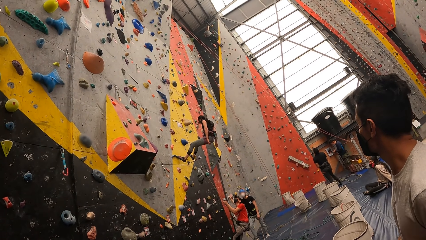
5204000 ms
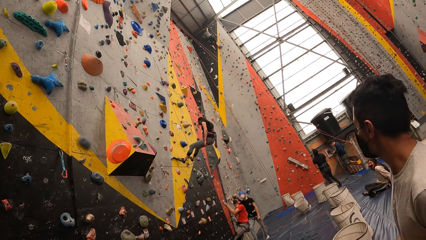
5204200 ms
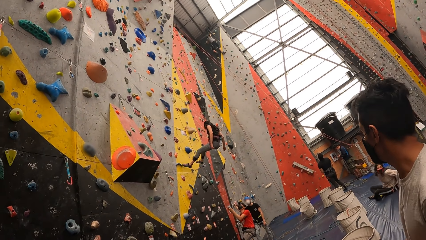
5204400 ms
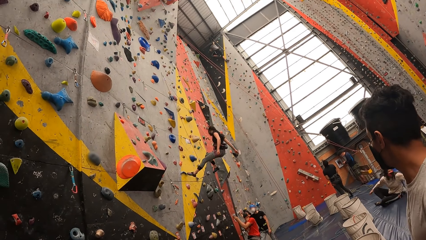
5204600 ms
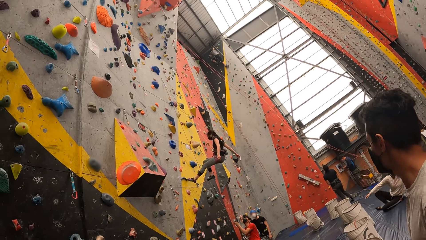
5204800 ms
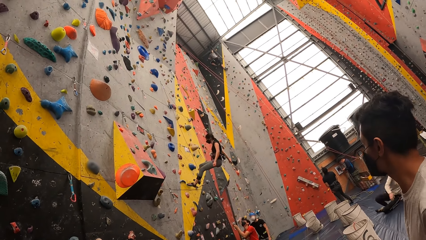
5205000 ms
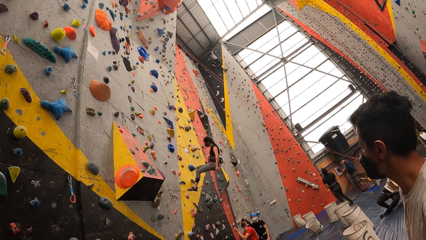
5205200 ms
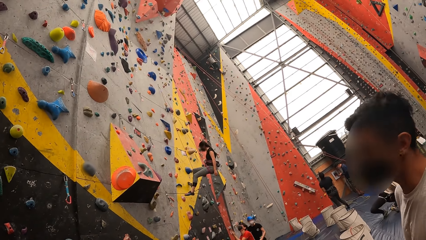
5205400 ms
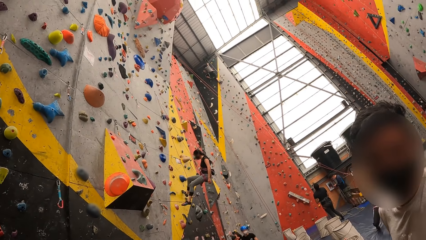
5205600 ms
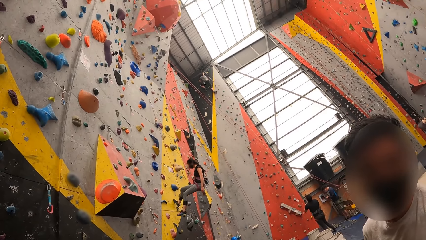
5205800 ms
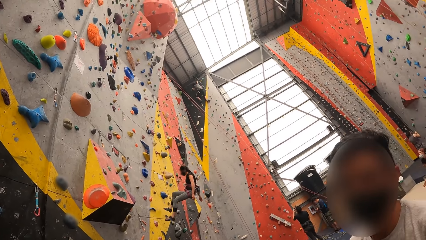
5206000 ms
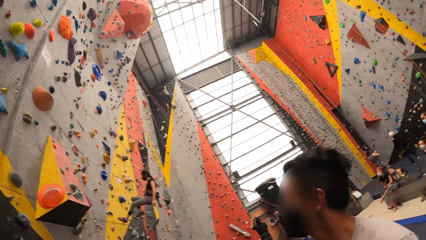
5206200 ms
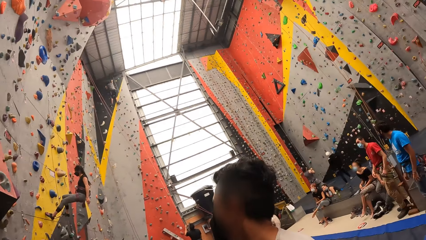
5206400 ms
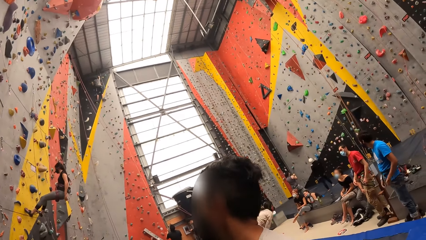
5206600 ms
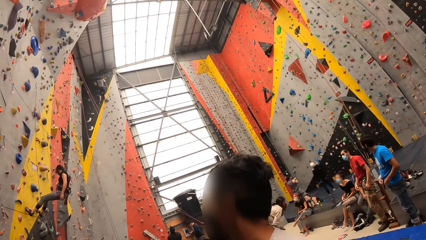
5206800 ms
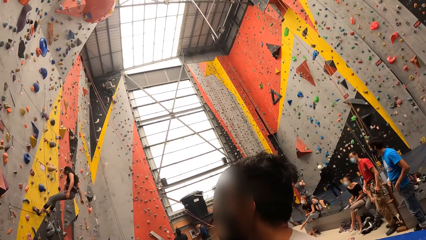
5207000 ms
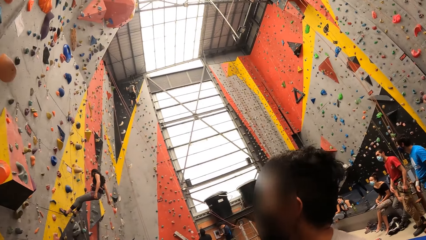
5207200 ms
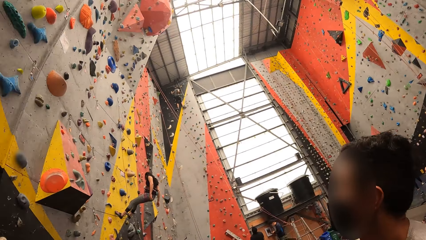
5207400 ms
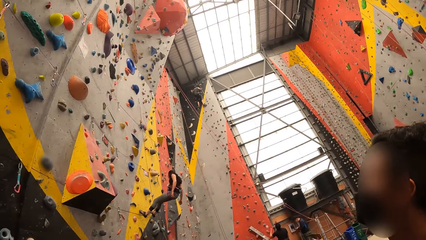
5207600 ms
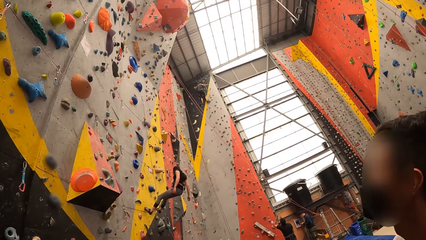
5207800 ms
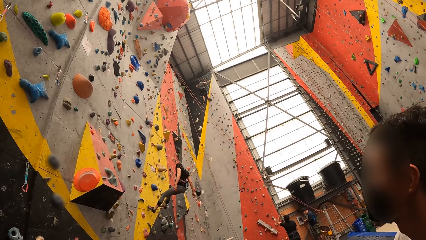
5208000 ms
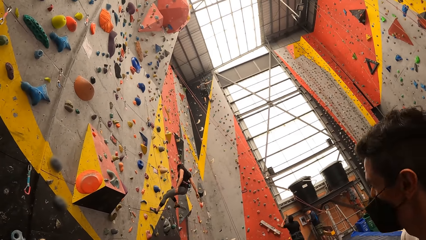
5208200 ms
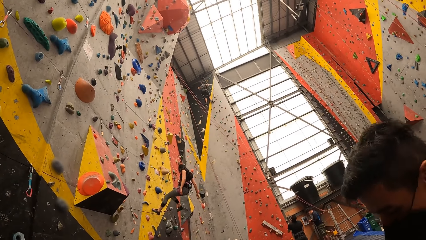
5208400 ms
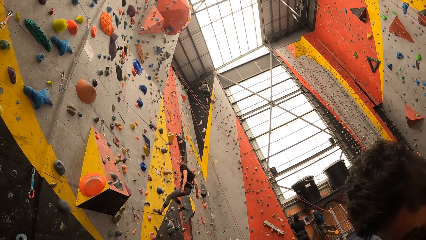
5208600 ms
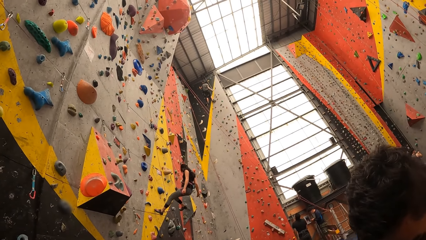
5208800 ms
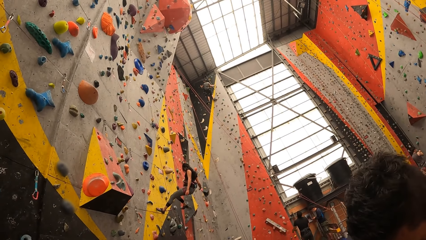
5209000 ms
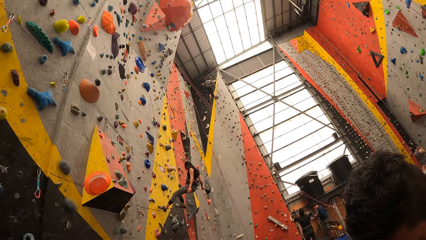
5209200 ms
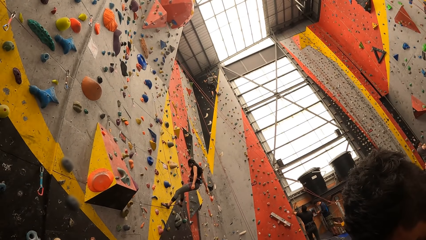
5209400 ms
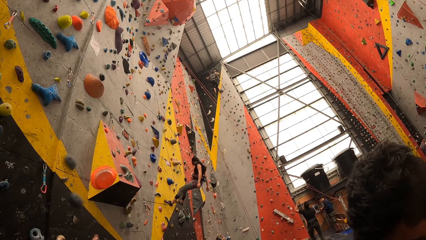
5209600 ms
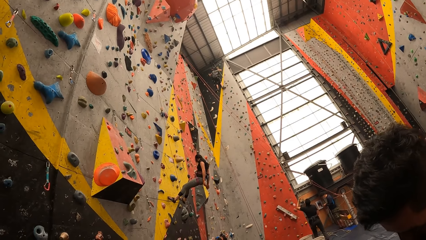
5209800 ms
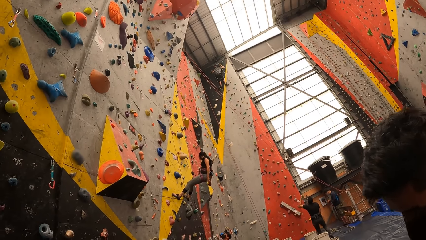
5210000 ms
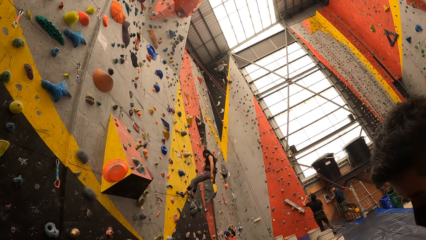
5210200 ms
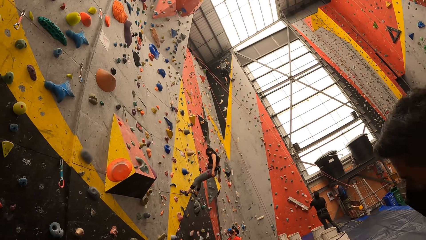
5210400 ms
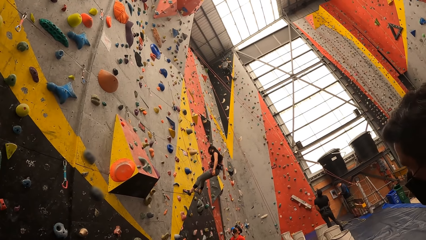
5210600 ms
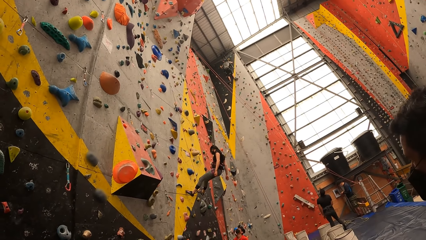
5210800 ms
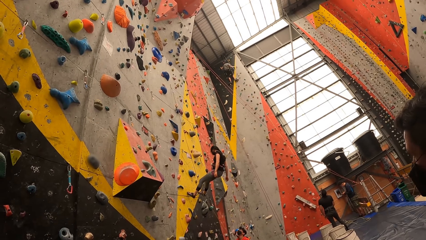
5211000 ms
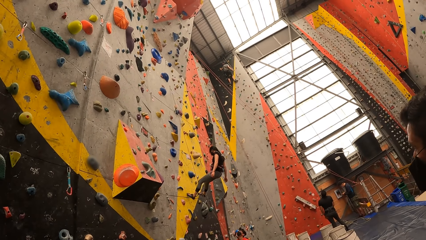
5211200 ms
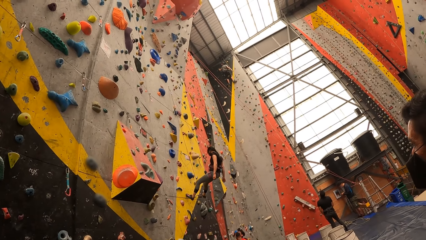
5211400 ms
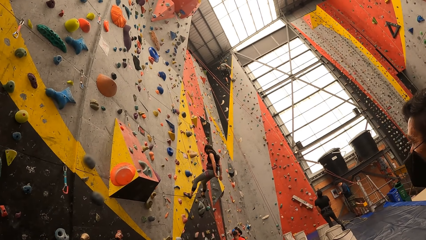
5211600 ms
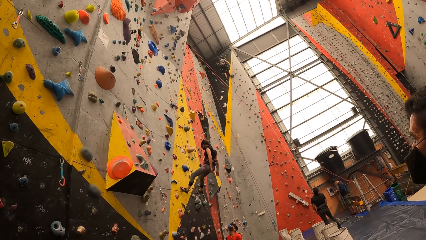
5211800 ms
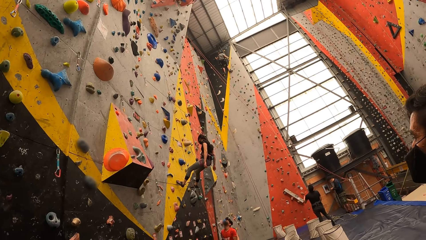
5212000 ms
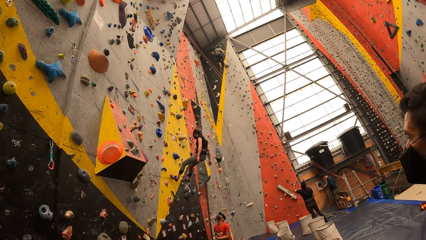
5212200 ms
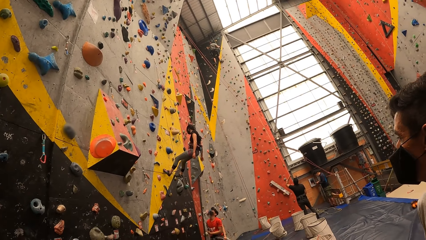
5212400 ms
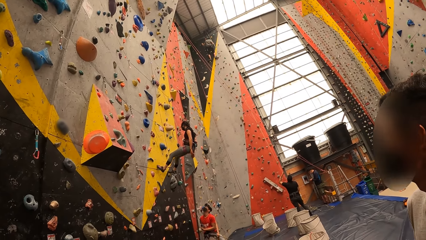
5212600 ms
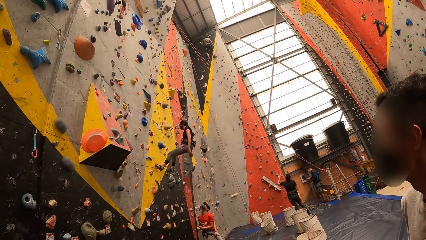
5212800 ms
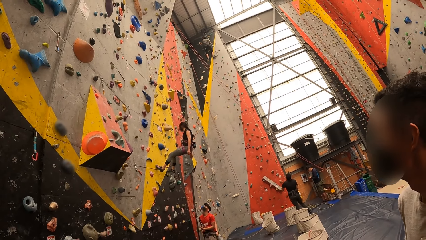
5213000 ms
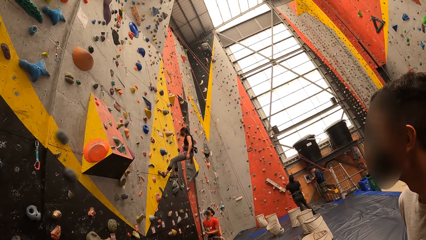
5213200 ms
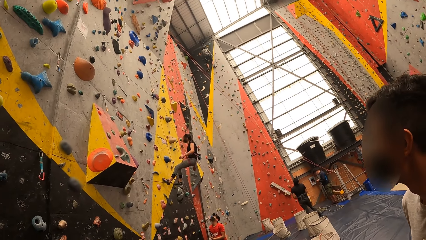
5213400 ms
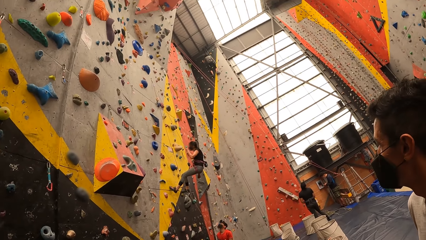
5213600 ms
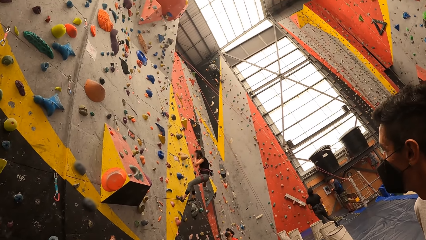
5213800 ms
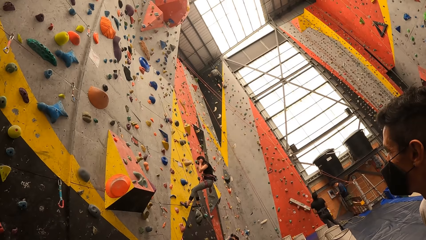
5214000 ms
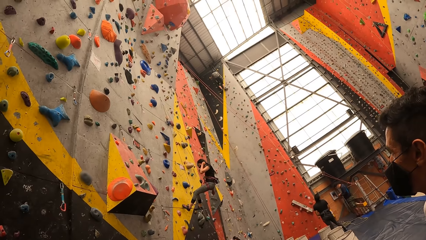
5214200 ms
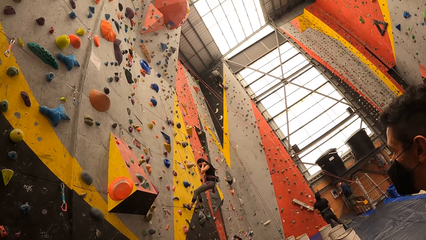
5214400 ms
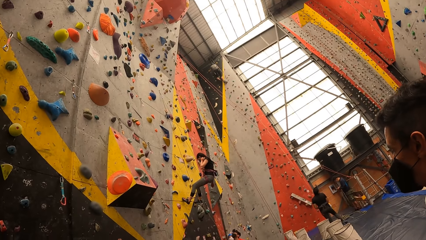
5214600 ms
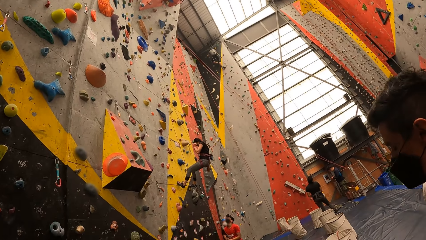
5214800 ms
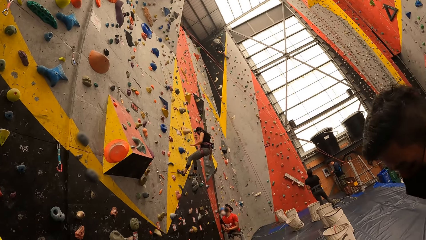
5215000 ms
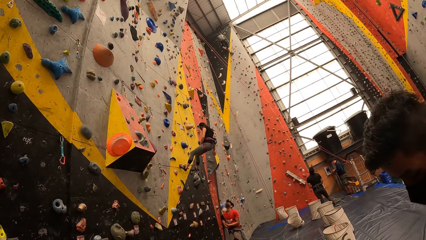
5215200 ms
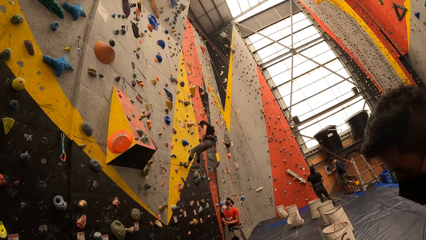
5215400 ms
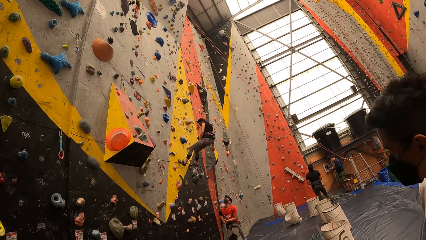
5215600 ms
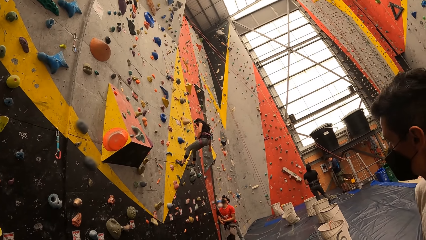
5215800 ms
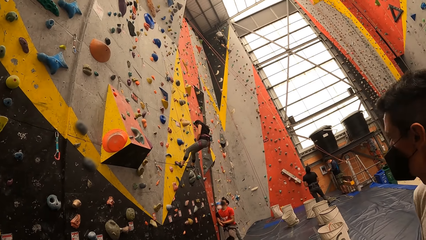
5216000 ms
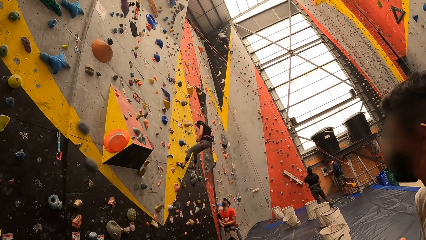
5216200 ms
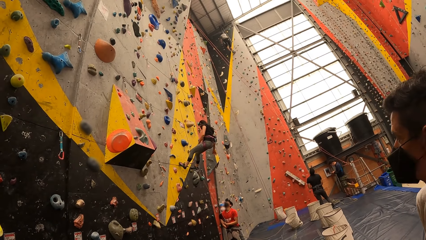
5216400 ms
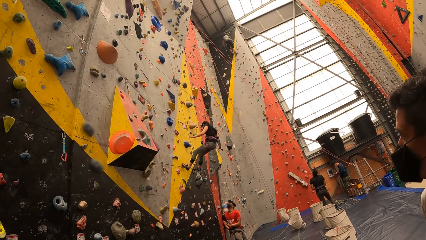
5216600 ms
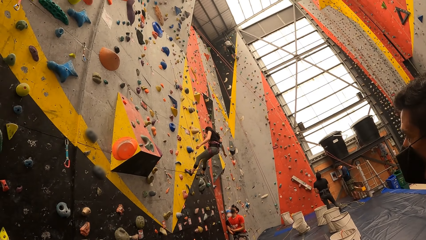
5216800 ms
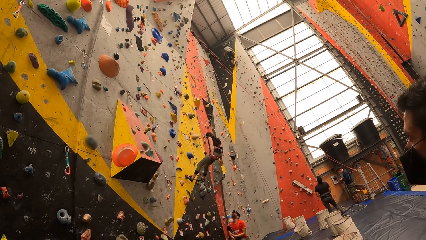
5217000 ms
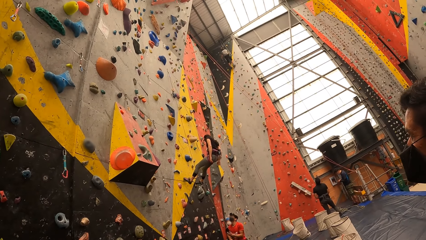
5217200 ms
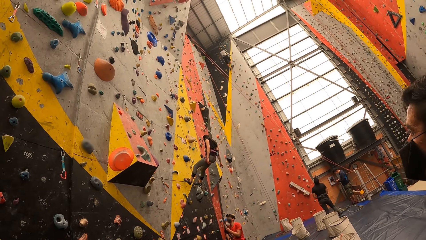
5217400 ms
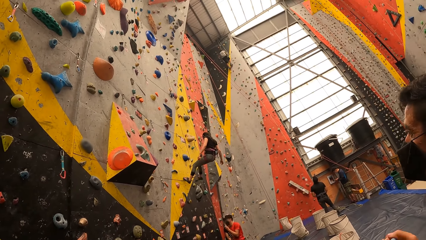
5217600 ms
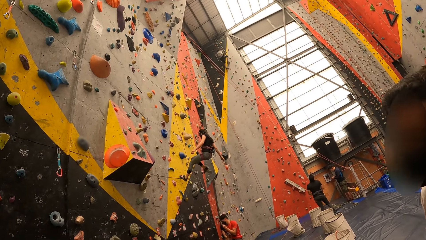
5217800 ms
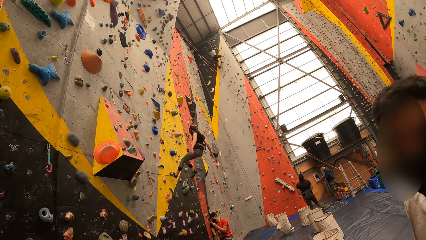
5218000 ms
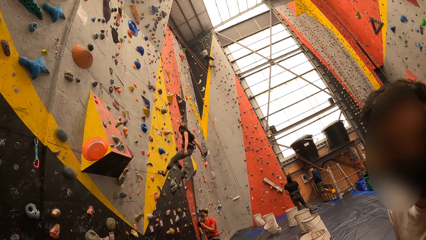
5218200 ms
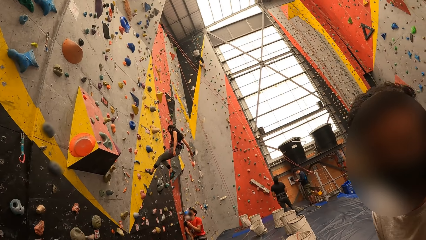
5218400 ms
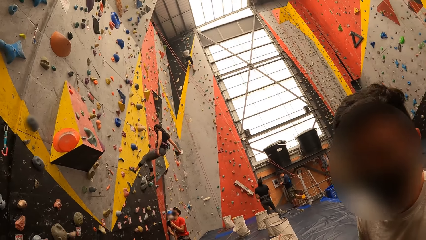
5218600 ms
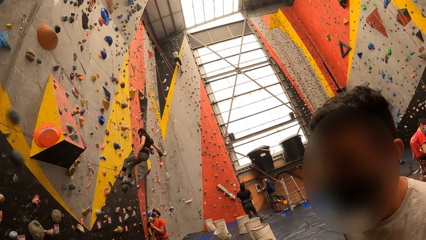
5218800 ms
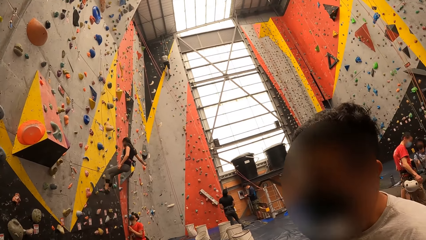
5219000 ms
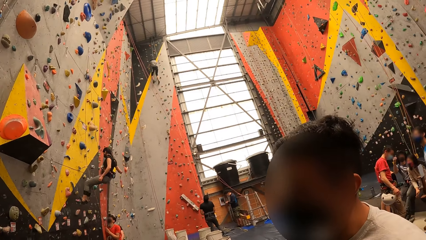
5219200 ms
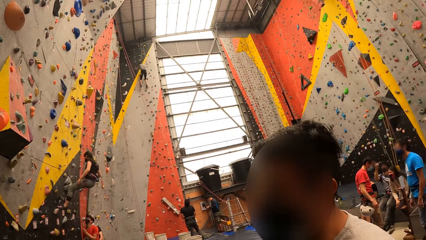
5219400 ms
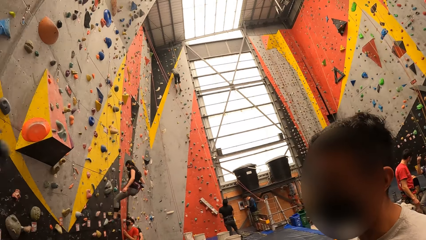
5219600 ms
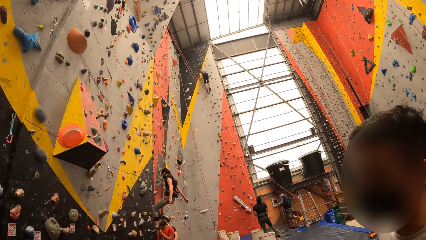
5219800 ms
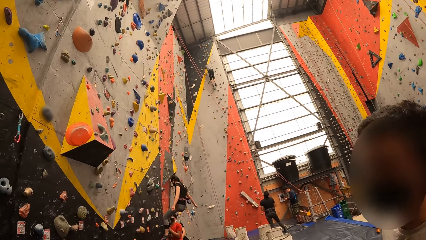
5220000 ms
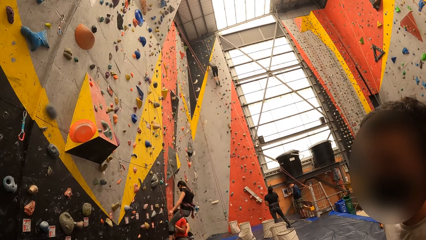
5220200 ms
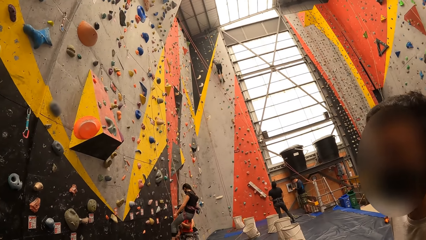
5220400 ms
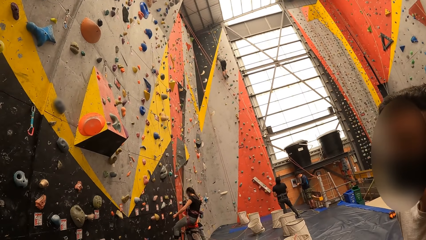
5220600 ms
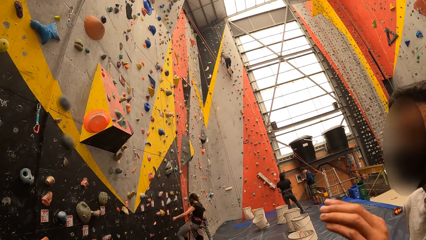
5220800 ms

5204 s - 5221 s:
A man hangs on the board. Another man looks at the camera wearer. The camera wearer looks at the first man. The other man interacts with the camera wearer.
